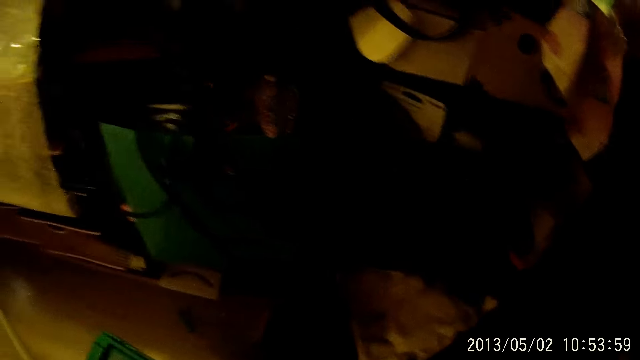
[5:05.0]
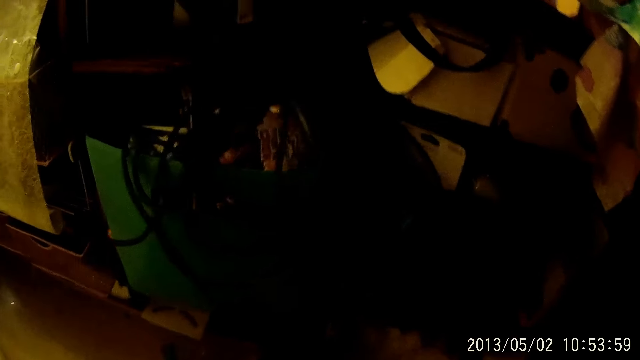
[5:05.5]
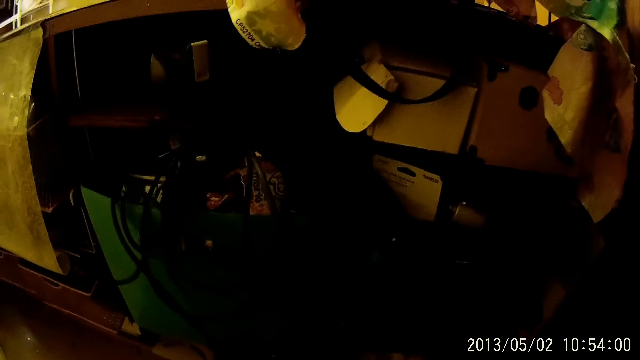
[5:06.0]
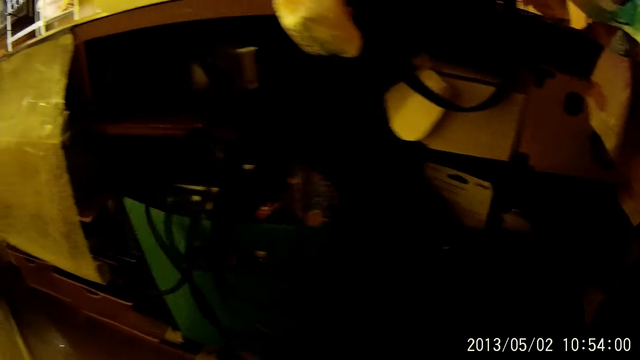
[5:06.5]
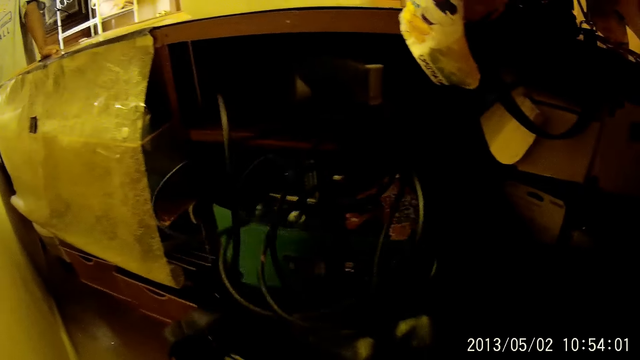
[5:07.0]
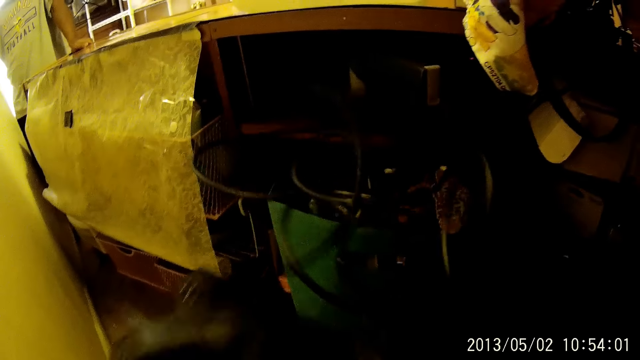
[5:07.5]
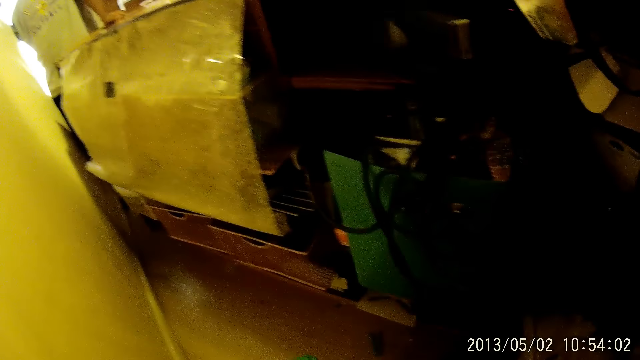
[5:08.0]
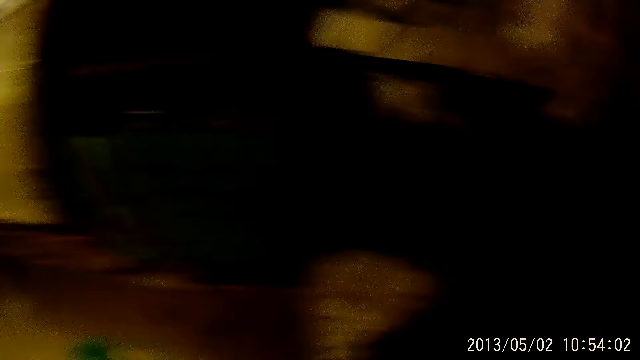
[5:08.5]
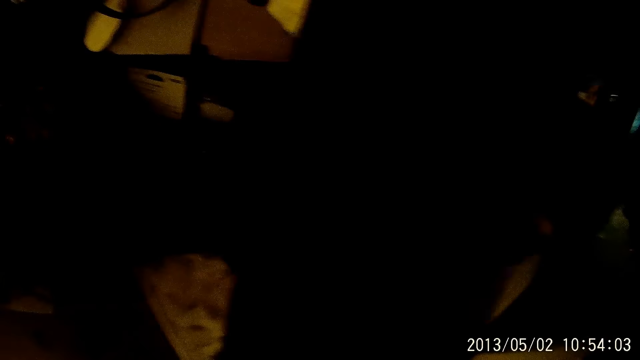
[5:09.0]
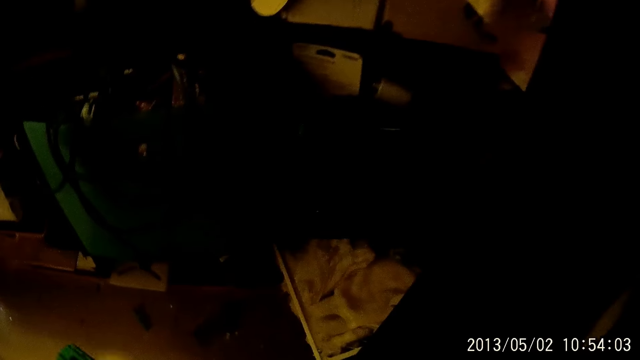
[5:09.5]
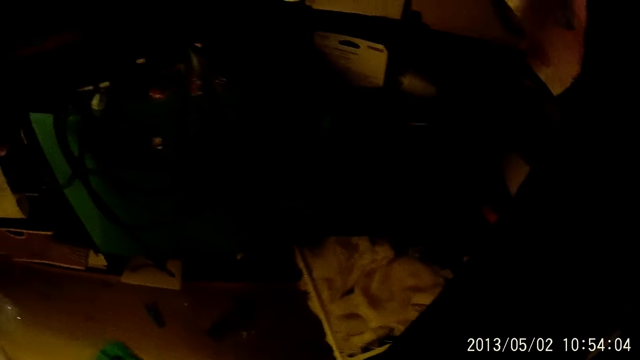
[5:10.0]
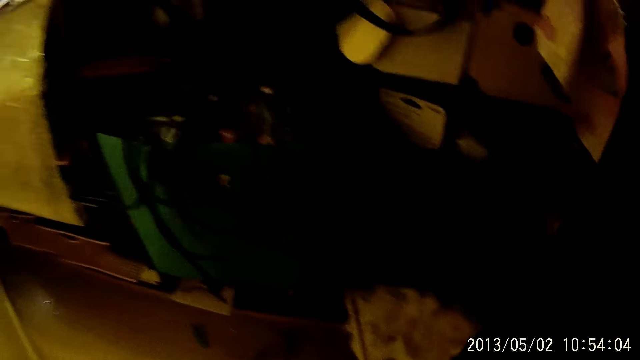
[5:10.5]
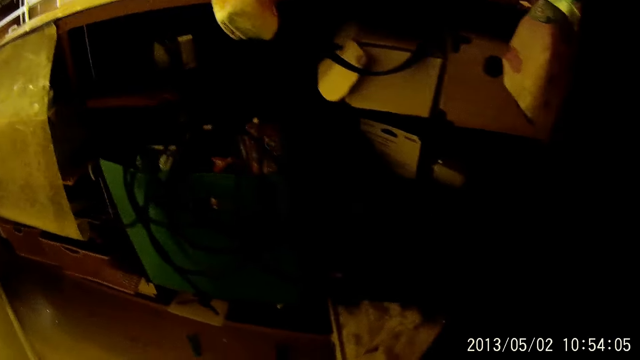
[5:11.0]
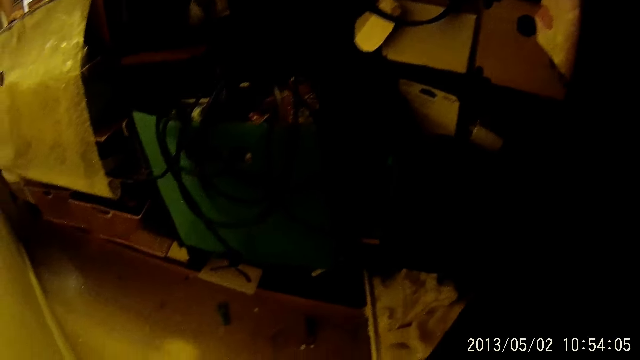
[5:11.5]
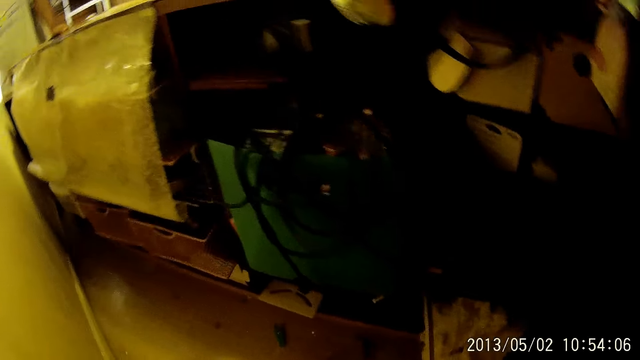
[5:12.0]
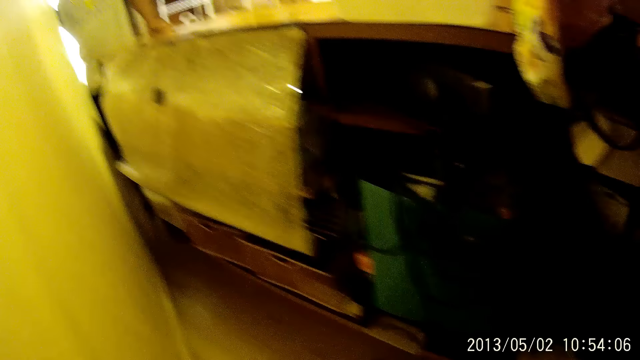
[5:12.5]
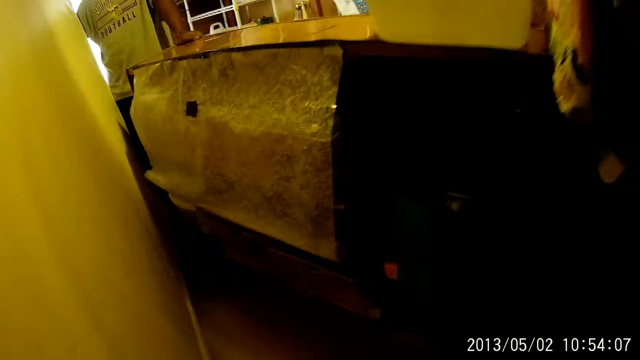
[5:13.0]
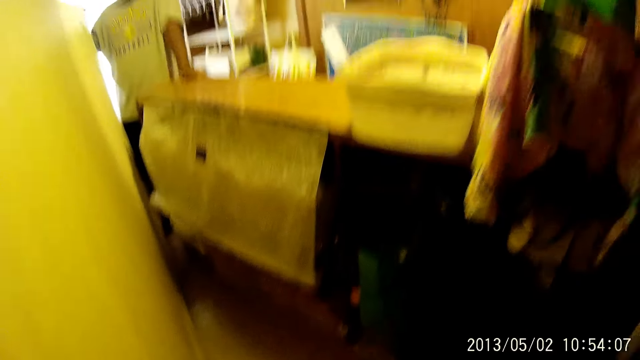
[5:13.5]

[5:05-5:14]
The camera wearer removes a bag from under a cabinet with his right hand. He moves around.

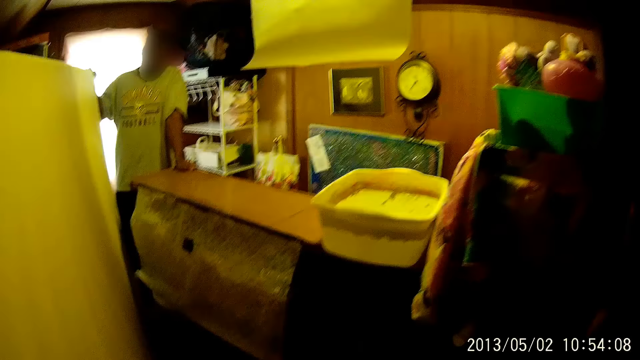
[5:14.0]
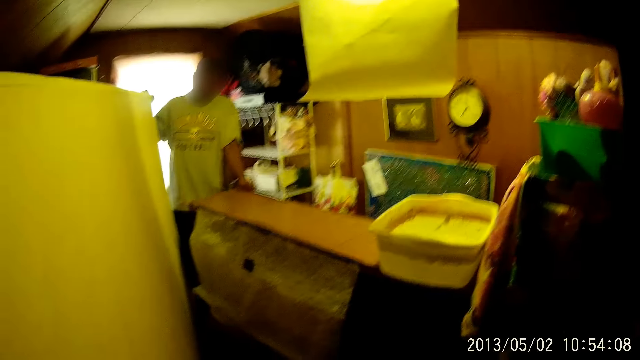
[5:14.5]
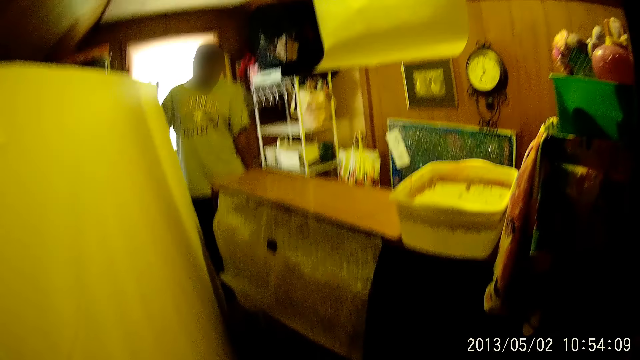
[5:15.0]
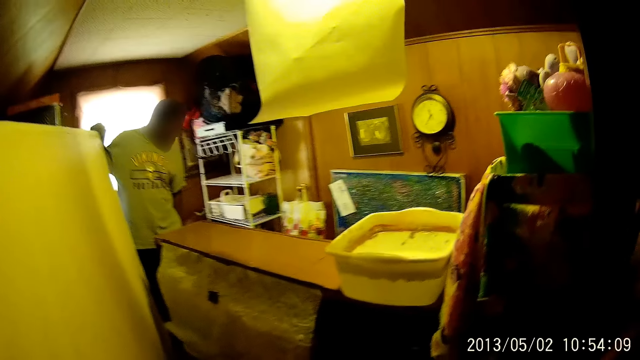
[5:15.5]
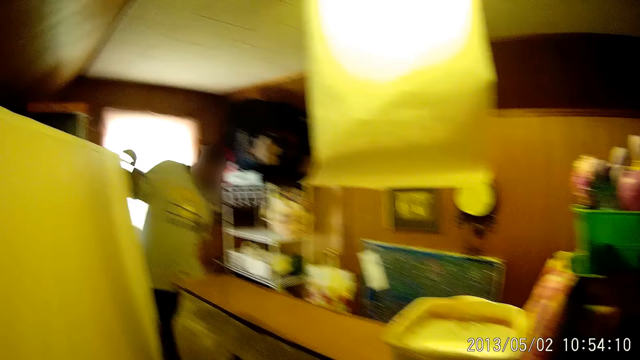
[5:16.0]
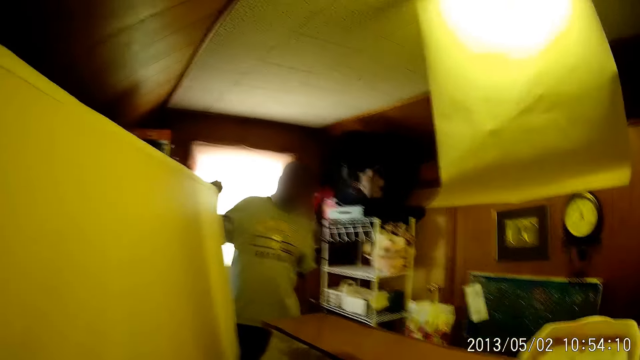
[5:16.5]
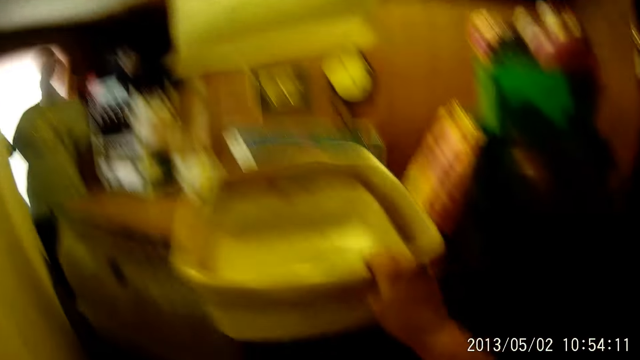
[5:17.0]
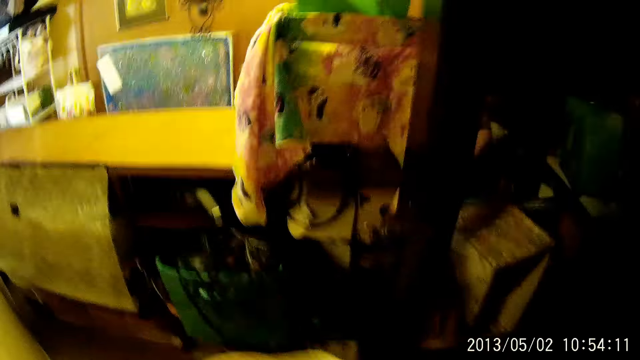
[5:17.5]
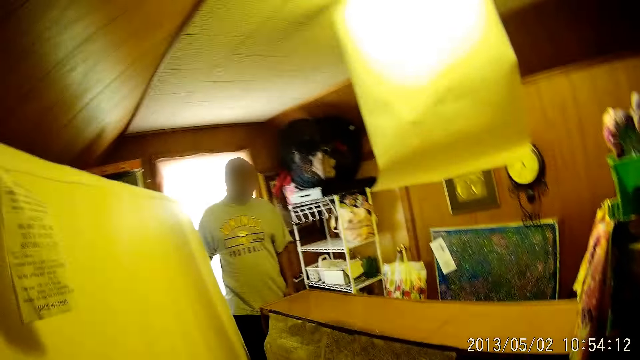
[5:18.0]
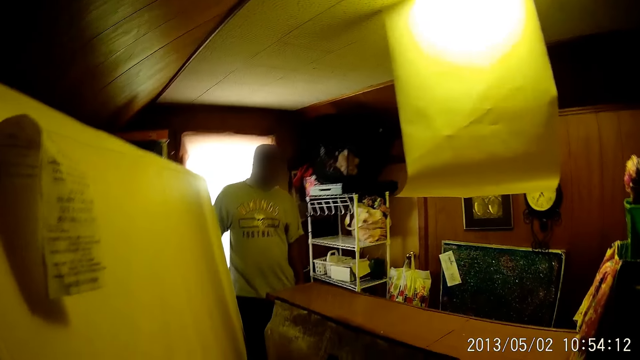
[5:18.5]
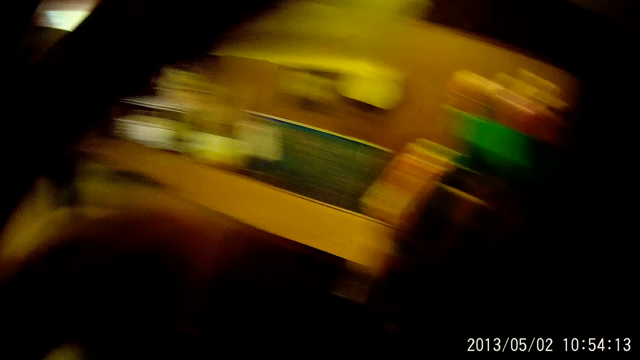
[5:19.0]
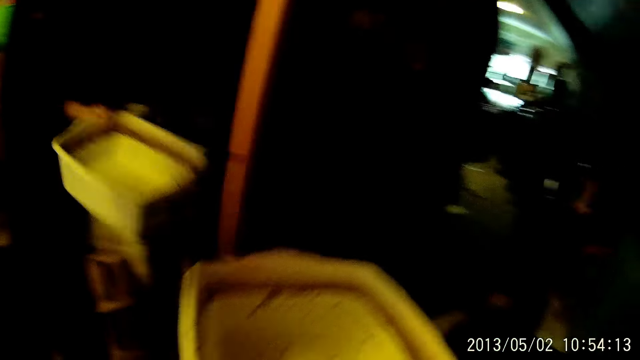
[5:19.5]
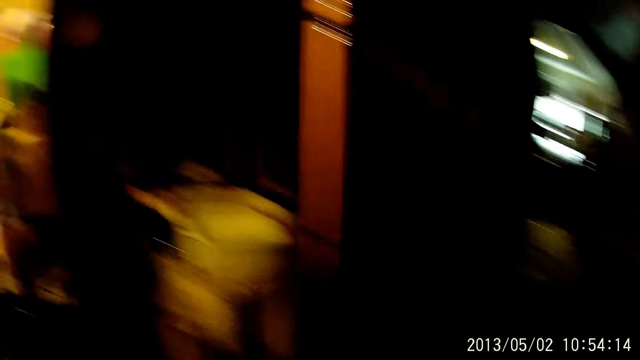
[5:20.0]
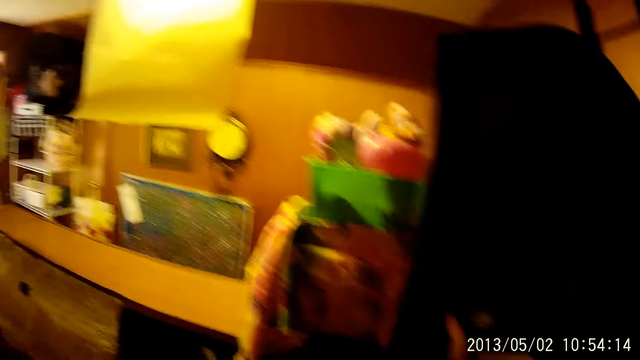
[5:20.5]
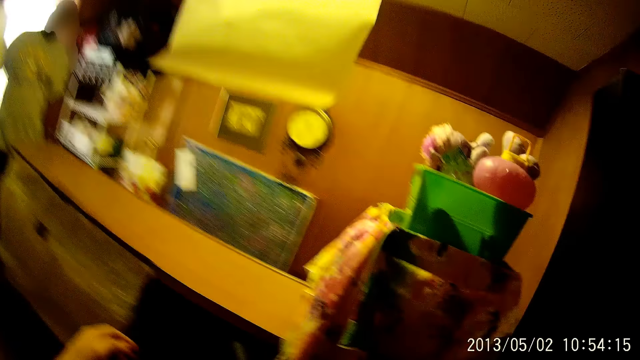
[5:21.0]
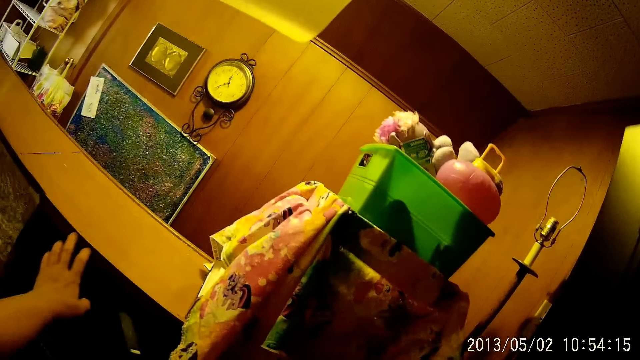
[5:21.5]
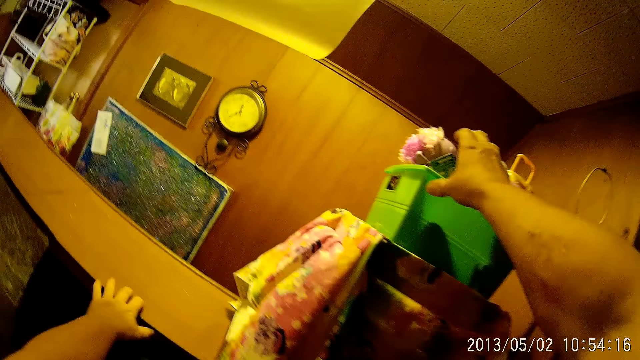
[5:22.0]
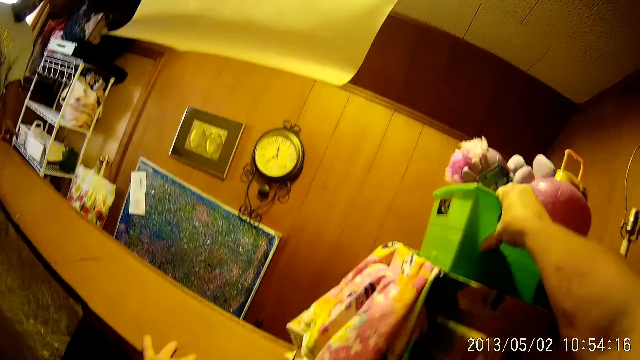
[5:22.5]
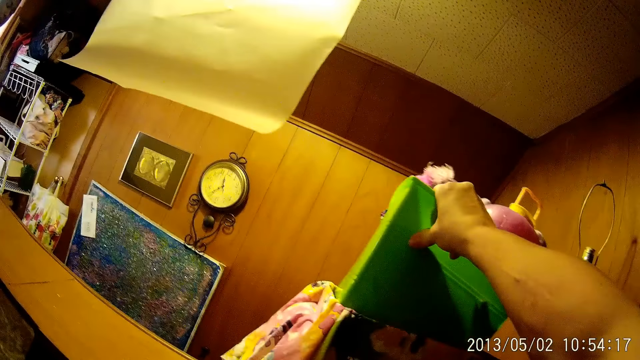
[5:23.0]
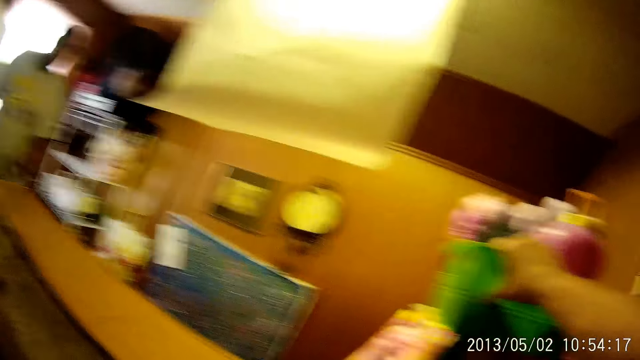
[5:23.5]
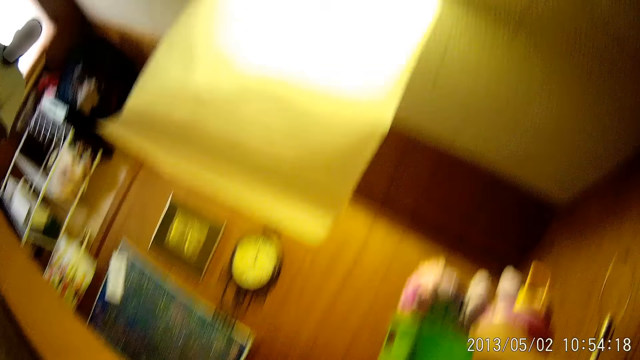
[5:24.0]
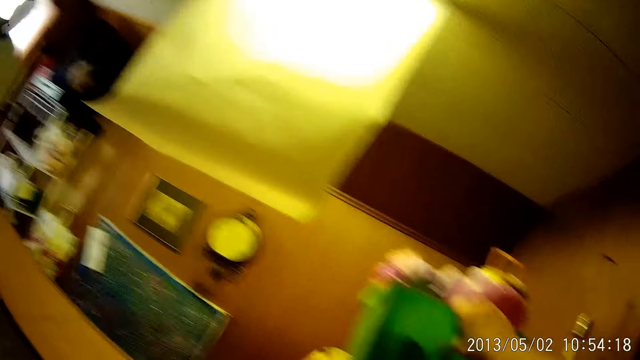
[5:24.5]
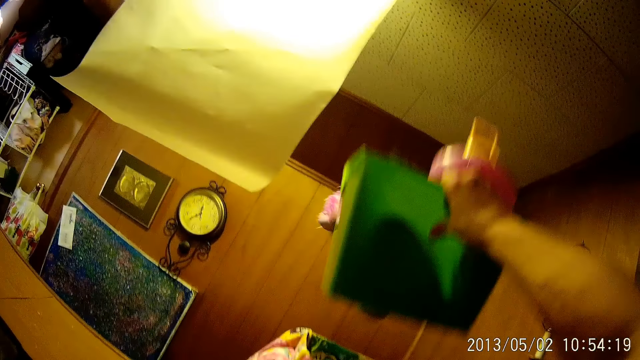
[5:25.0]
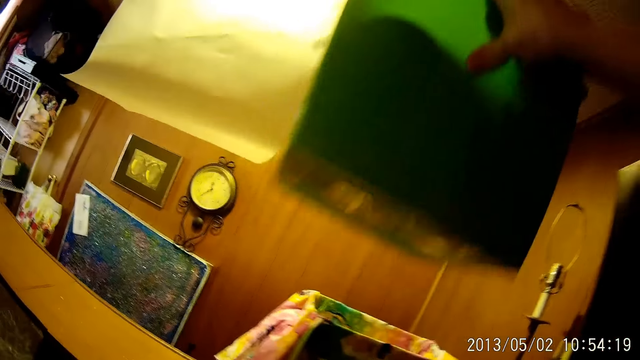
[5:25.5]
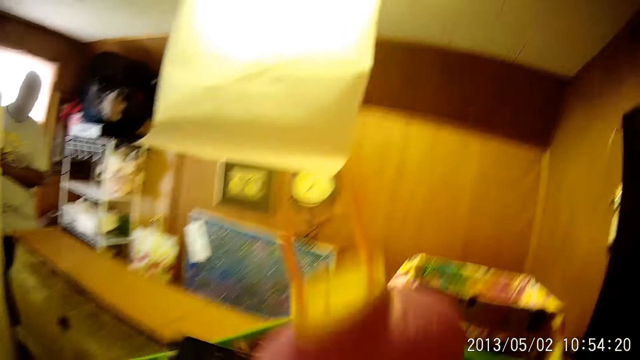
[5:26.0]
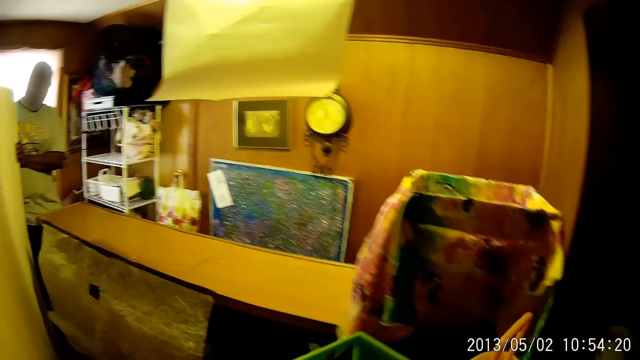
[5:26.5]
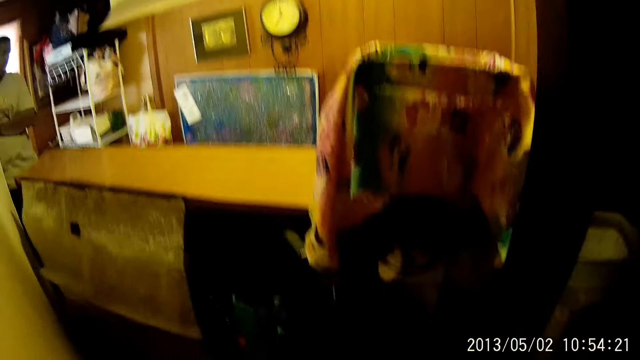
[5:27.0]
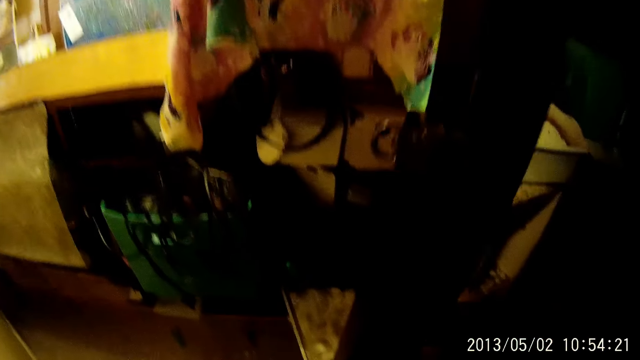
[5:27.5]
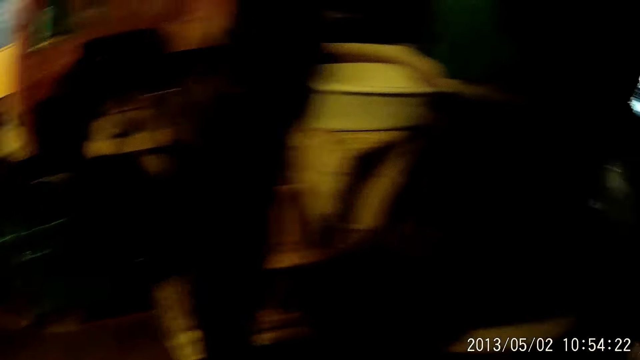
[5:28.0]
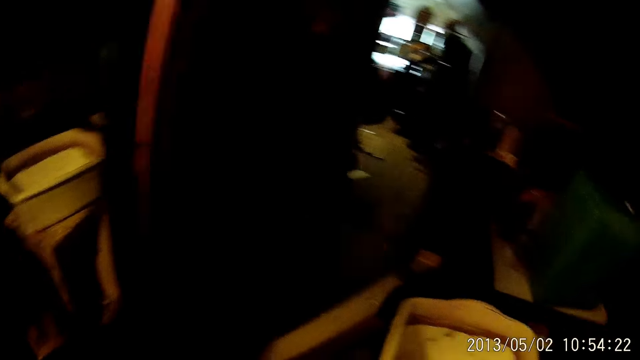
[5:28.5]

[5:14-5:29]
The camera wearer removes a bowl from the cabinet with his right hand. He drops the bowl on a wooden stool with his right hand. He removes a bowl from a covered stool with his right hand.
